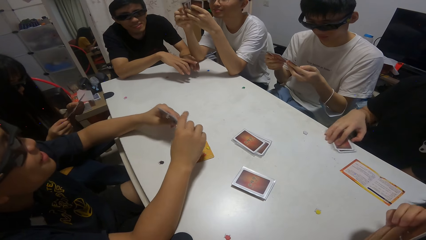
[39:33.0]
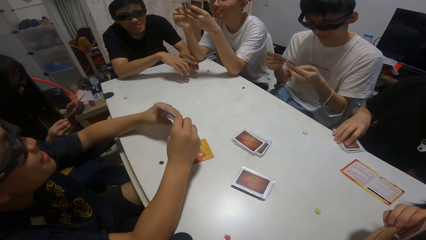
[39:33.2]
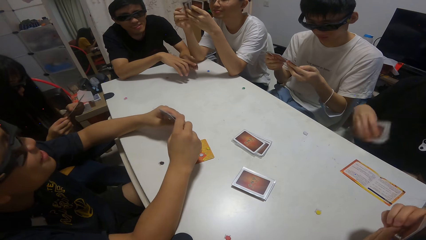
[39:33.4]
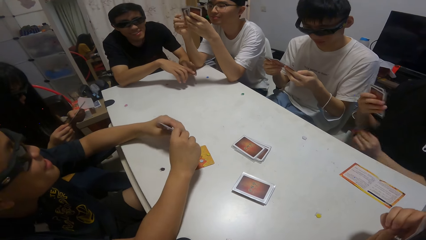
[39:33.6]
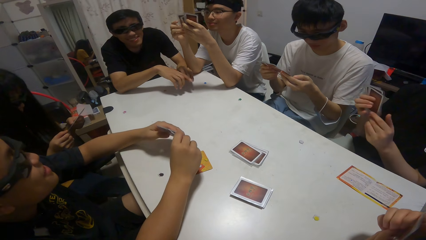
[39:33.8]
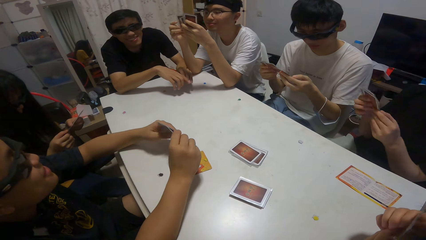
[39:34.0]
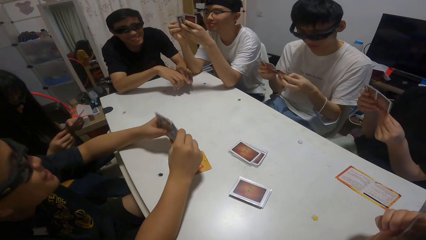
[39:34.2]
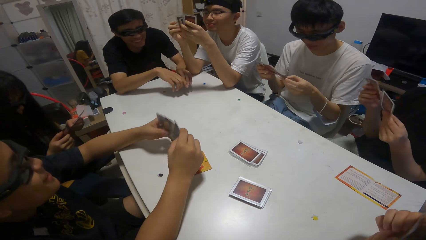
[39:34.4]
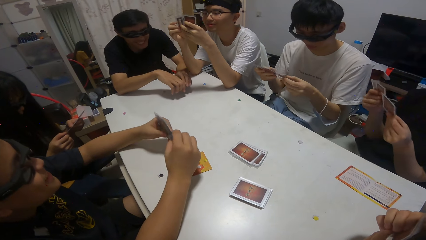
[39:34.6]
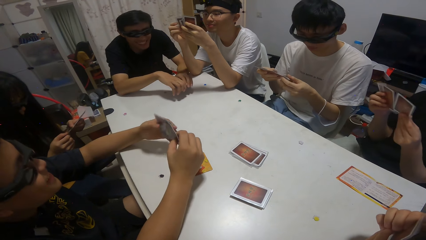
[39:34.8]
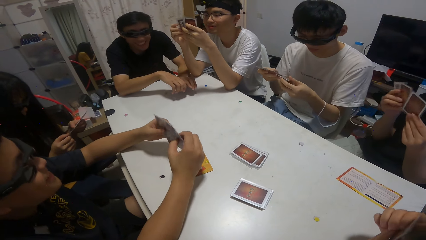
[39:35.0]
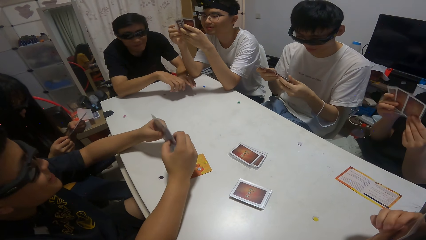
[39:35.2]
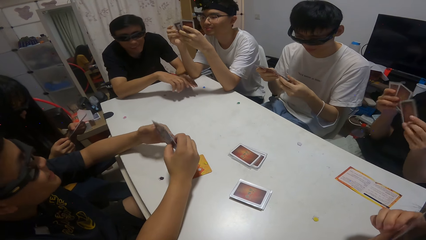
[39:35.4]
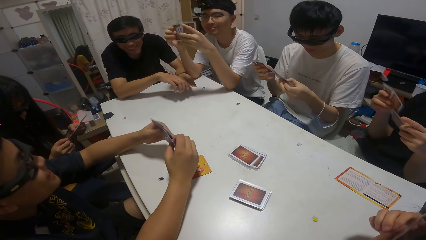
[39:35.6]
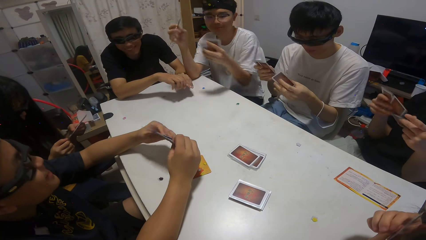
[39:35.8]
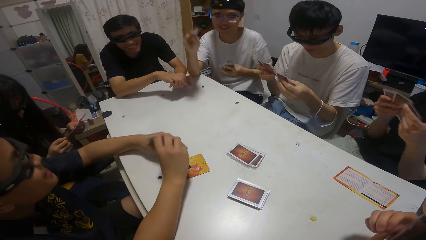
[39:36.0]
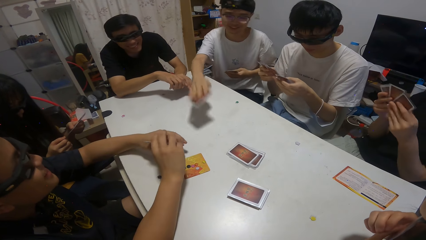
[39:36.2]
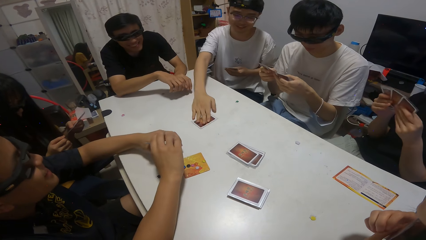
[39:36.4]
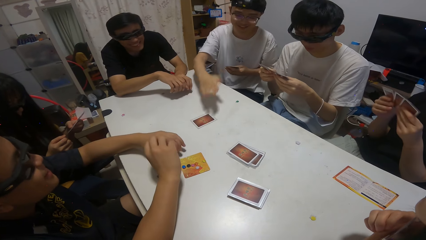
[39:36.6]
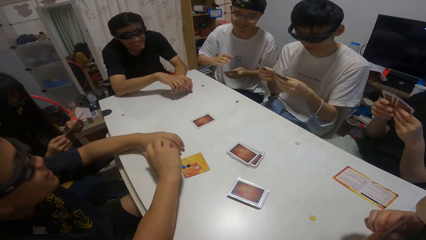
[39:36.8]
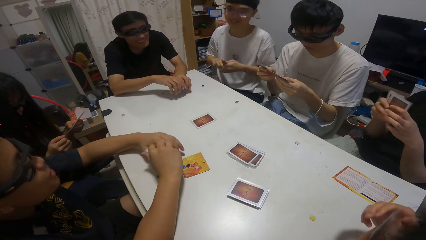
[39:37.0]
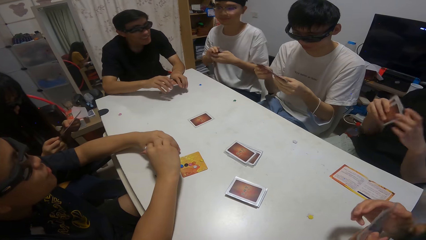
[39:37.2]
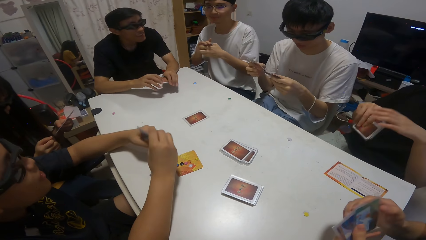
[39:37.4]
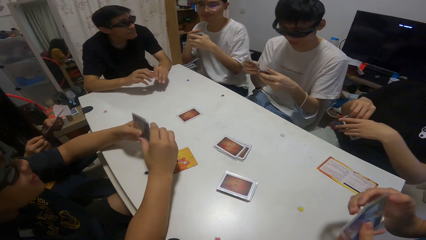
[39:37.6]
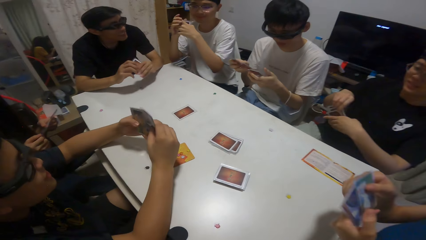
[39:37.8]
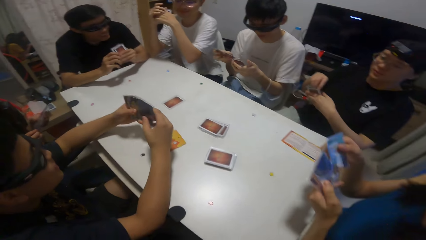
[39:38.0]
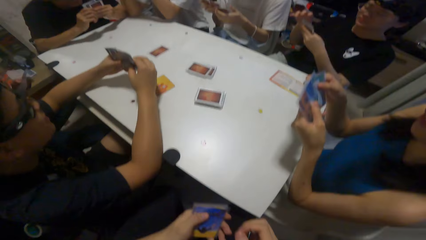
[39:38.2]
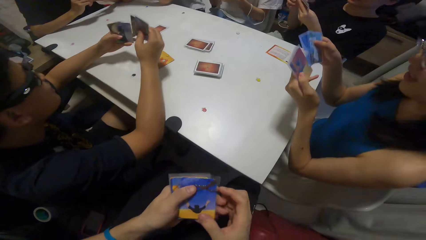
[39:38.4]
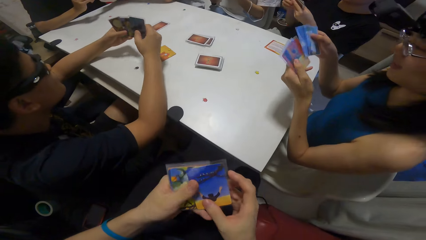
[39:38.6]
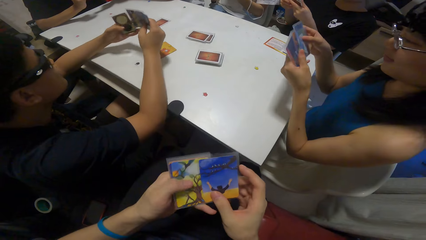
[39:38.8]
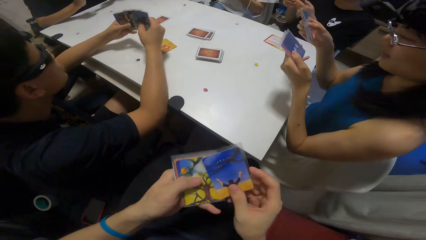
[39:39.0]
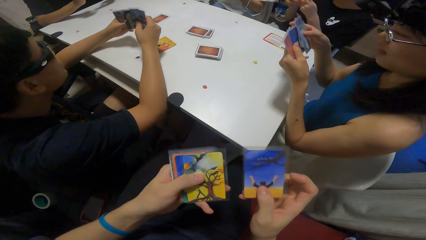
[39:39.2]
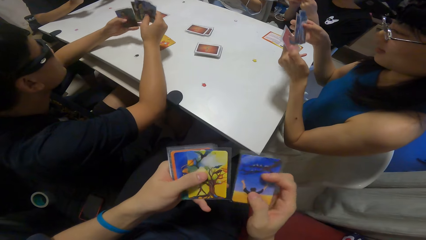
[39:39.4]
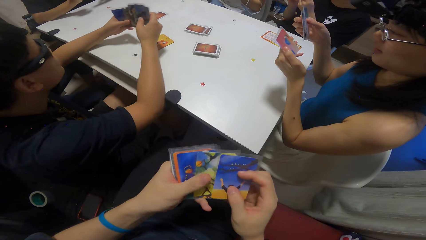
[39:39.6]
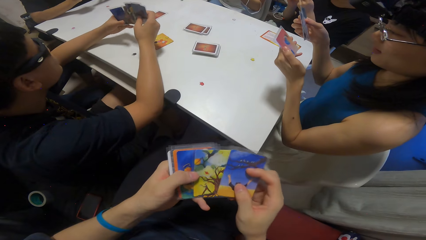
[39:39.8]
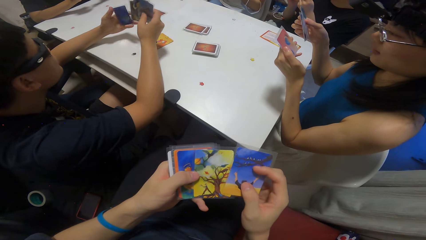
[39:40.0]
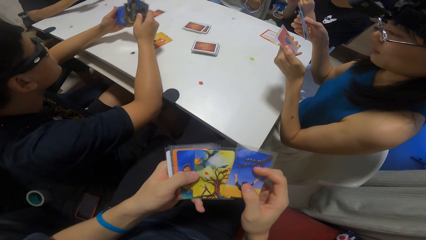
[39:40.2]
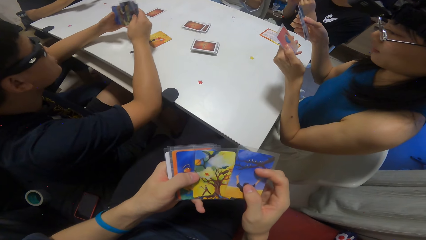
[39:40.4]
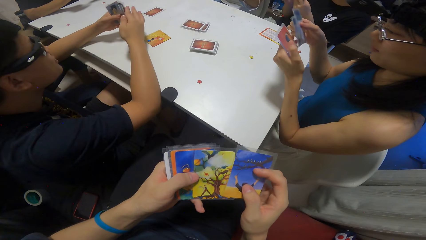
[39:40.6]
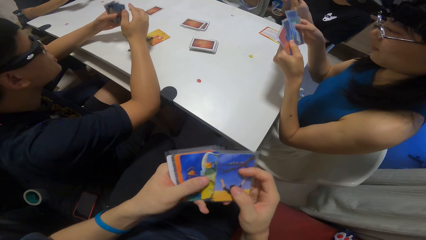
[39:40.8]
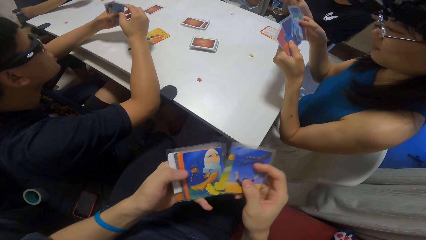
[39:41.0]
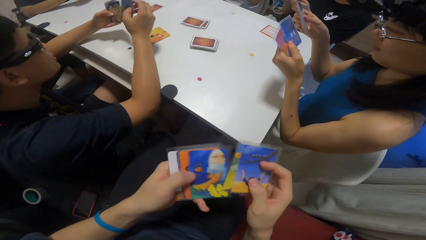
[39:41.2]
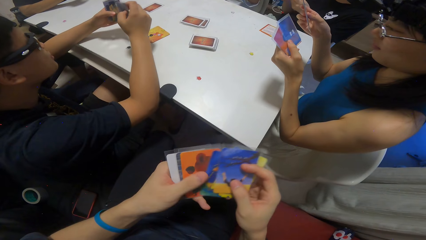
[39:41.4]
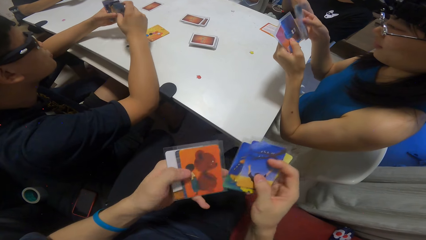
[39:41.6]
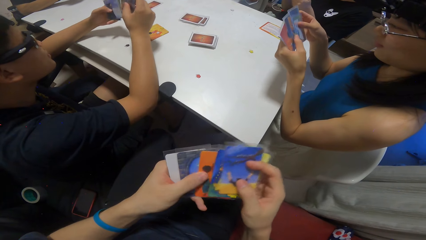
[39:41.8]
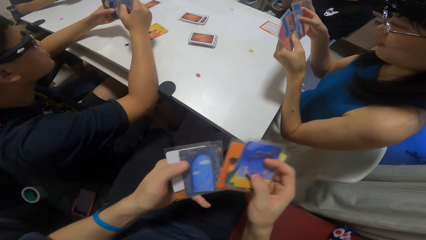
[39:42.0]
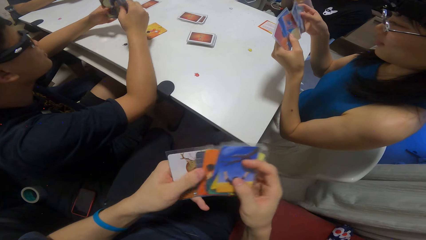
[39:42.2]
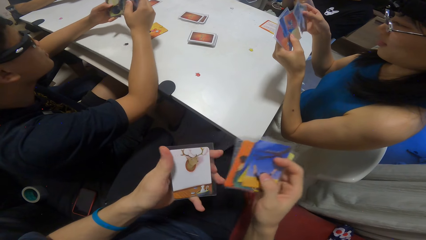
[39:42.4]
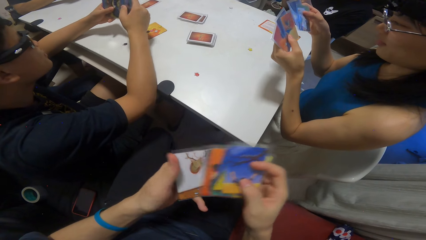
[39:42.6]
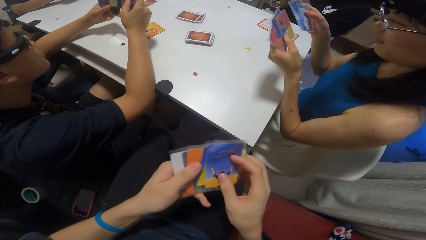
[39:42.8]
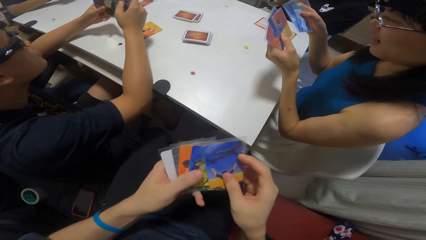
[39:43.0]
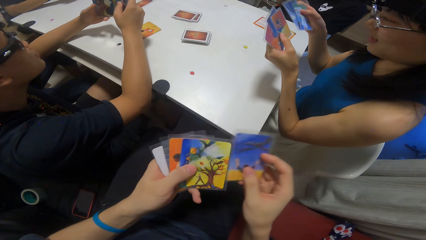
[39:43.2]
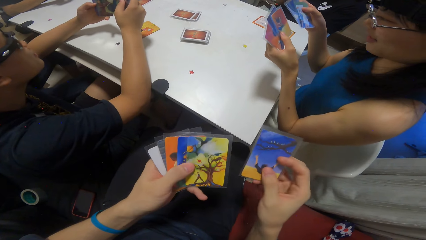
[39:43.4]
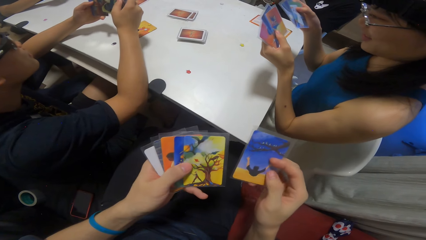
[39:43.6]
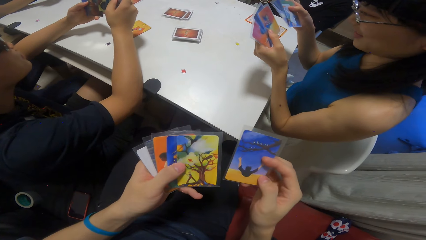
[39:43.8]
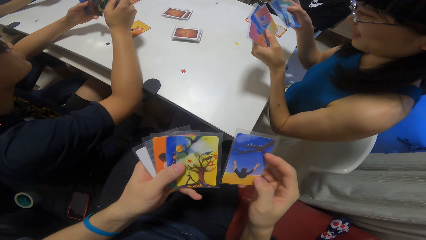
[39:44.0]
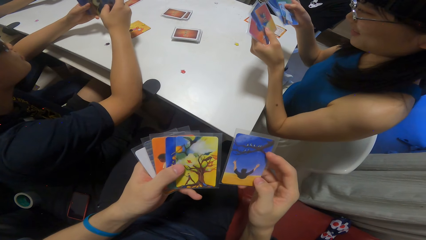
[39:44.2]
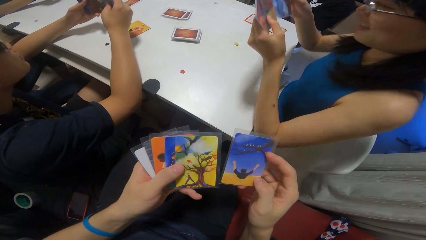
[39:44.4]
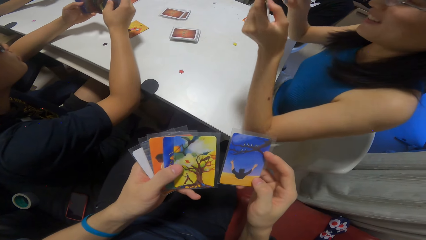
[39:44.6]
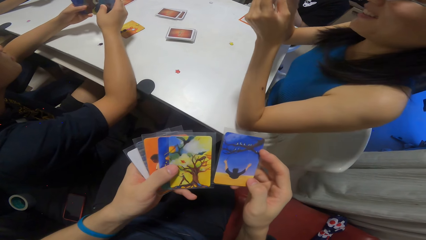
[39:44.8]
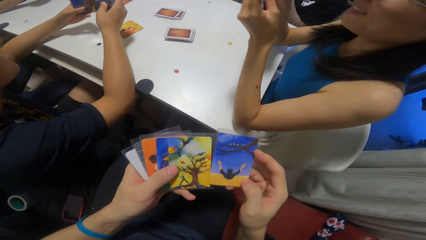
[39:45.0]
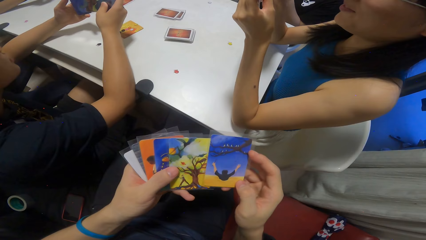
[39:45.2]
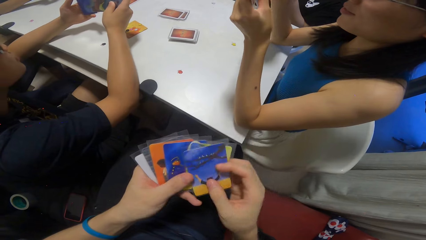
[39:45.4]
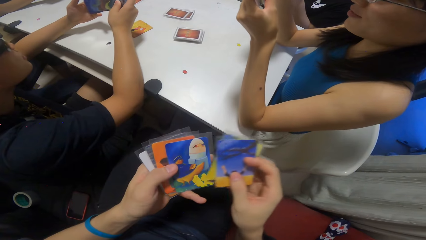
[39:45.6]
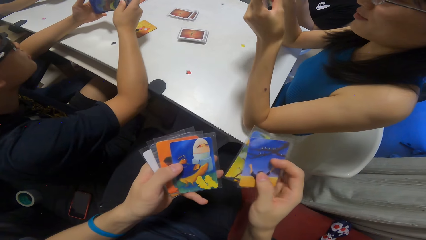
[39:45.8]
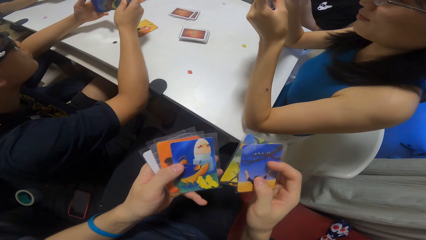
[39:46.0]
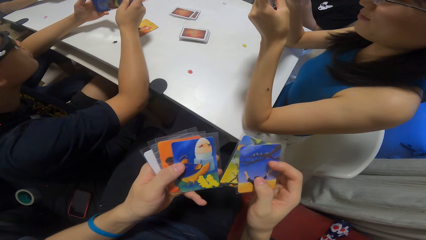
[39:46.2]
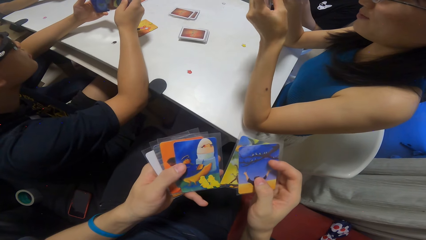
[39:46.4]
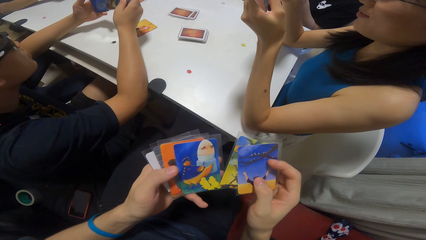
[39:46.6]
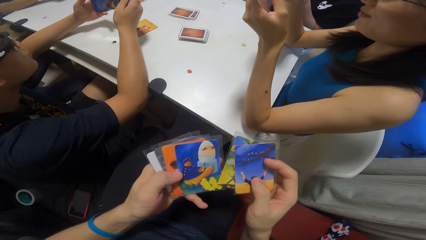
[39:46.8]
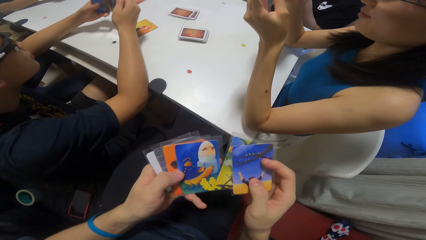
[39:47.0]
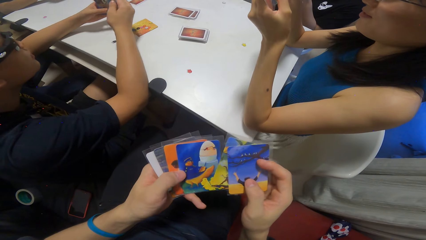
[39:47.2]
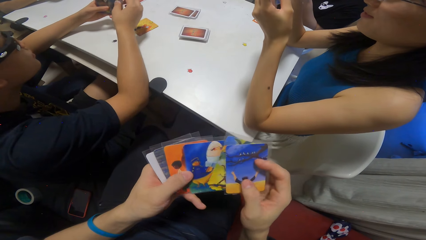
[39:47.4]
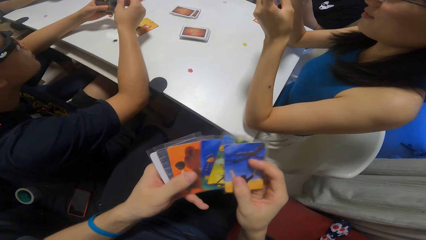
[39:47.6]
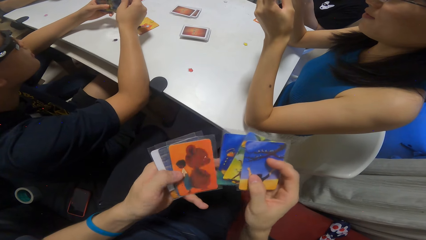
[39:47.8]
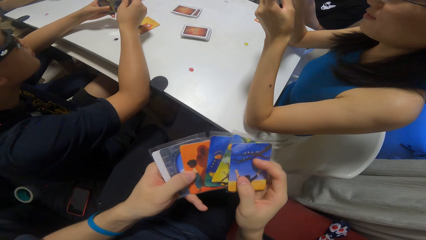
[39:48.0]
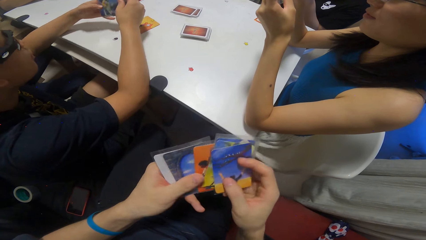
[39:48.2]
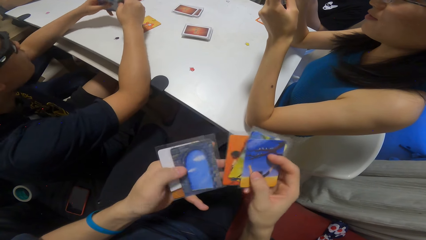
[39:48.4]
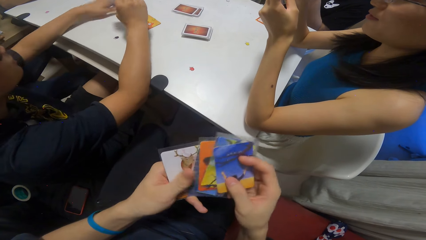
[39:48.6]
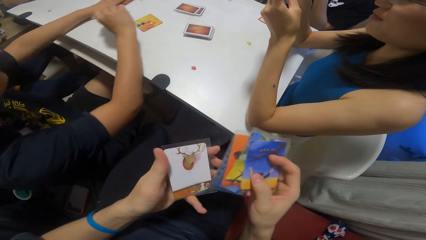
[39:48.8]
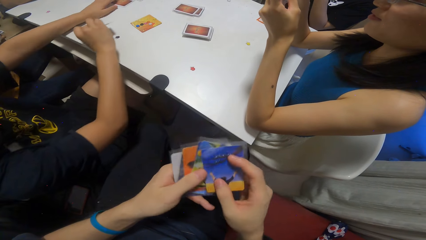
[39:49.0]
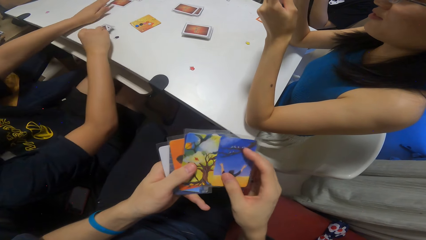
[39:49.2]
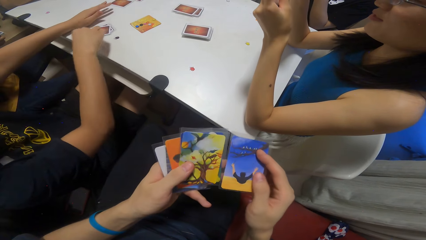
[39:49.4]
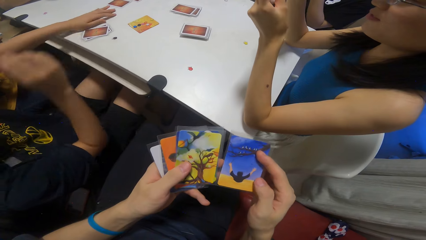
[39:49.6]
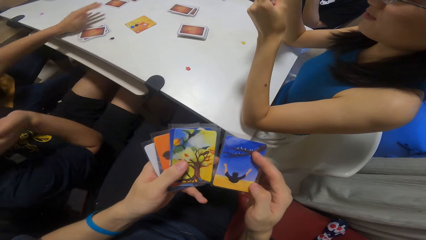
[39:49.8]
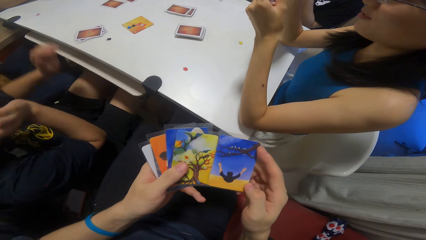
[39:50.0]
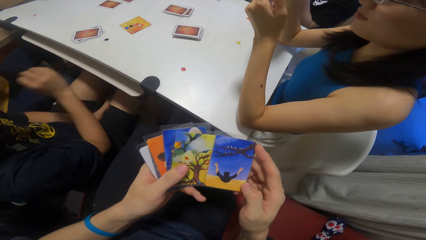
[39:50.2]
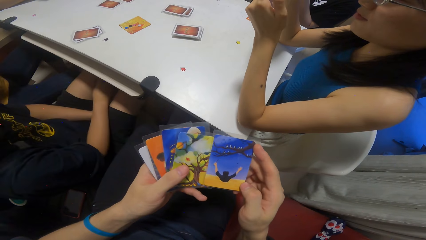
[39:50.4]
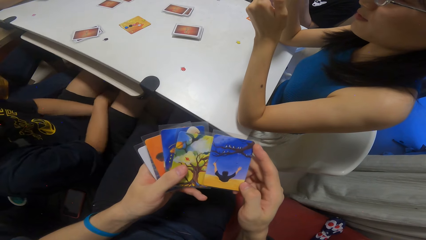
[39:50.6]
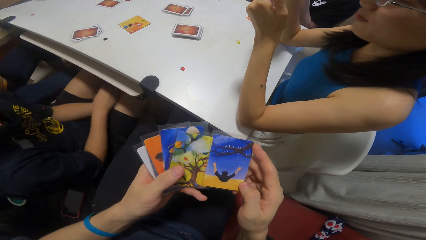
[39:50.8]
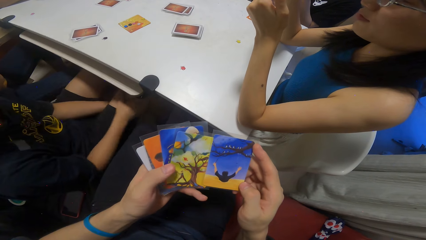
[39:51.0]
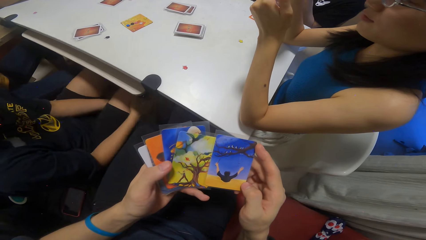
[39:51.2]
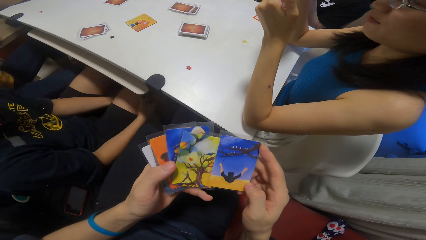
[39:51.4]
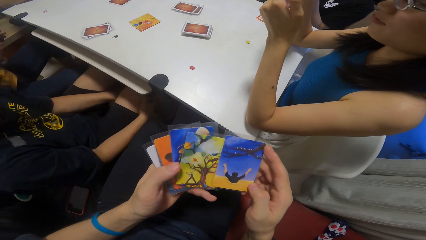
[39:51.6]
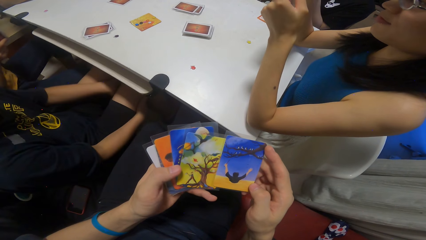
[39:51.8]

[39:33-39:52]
The girl picks a card on the table with her right hand. The boy drops a card on the table. The camera wearer counts the cards on her hands. Another boy drops the cards on the table.
